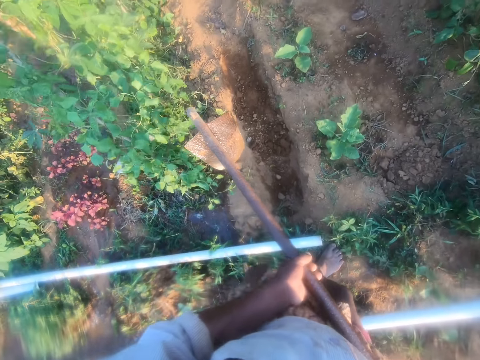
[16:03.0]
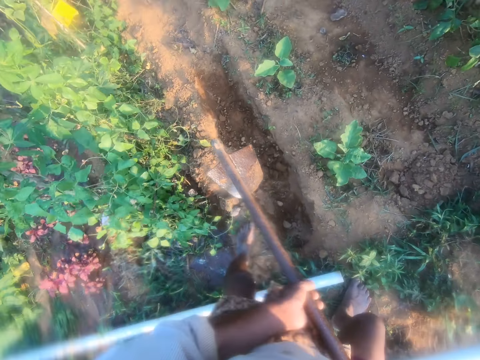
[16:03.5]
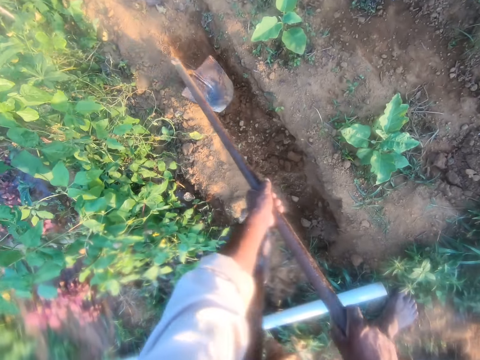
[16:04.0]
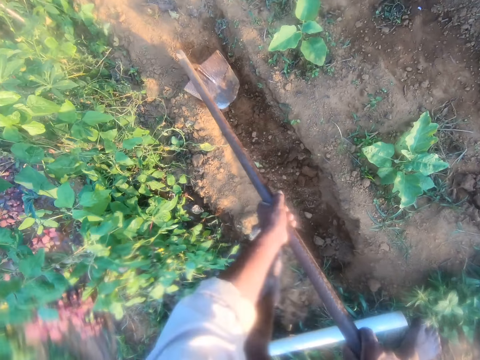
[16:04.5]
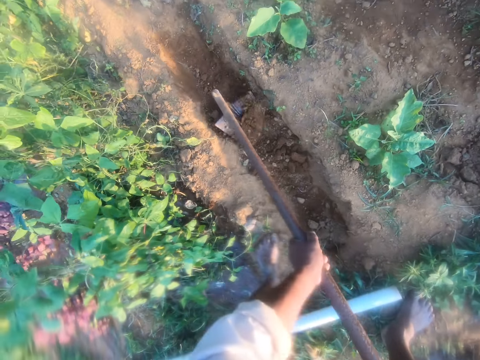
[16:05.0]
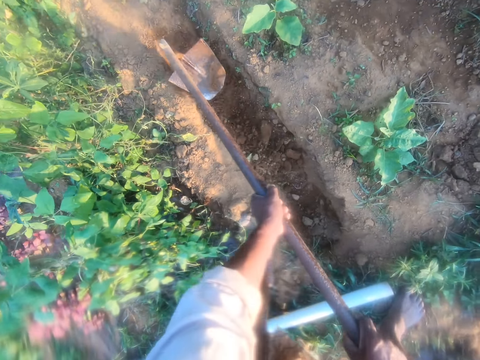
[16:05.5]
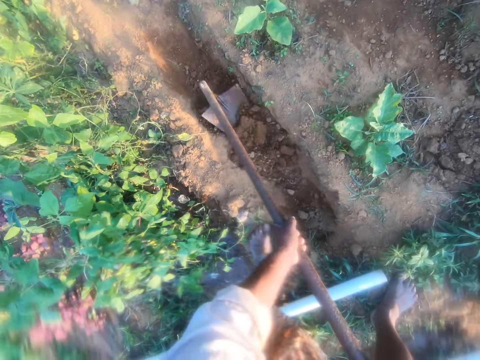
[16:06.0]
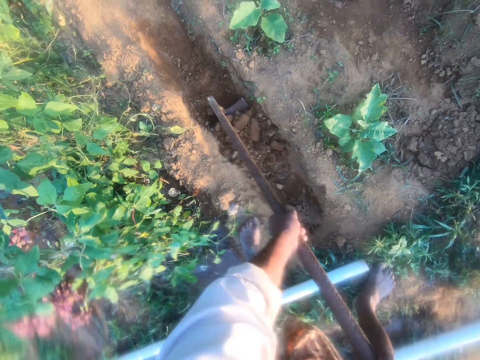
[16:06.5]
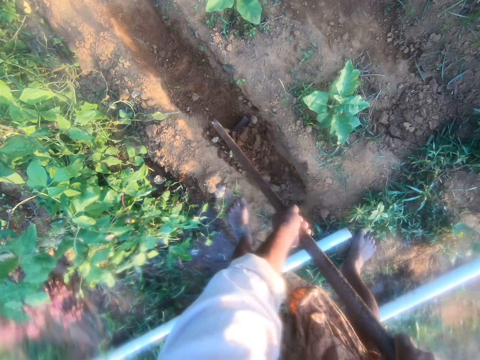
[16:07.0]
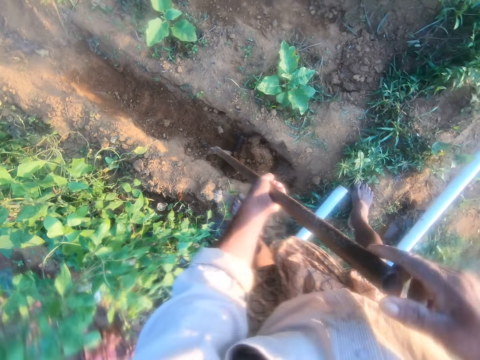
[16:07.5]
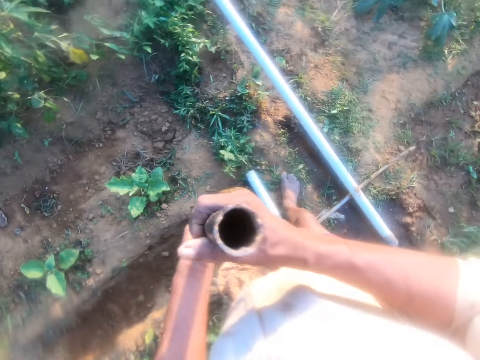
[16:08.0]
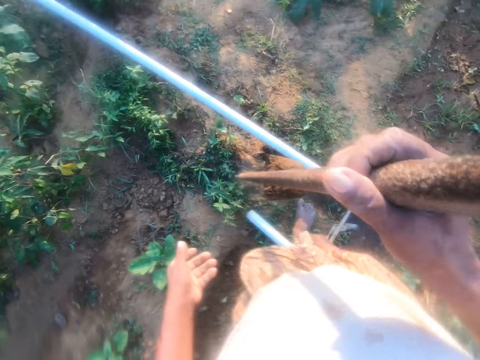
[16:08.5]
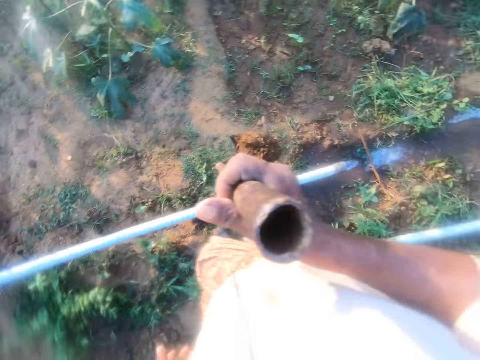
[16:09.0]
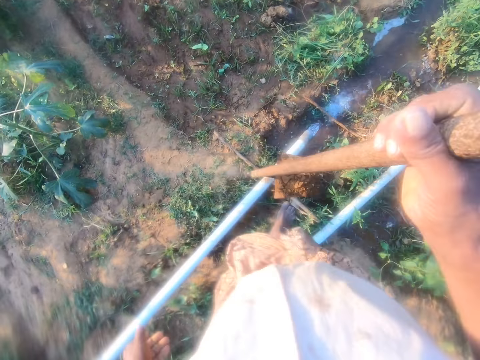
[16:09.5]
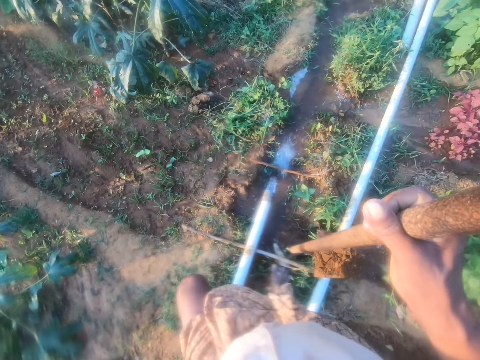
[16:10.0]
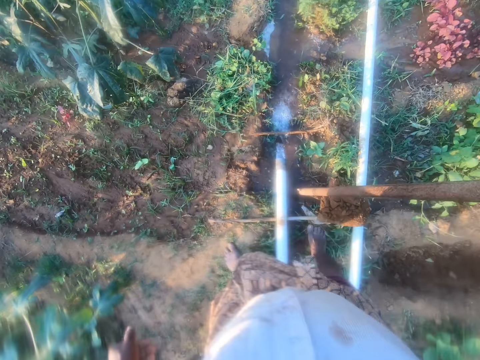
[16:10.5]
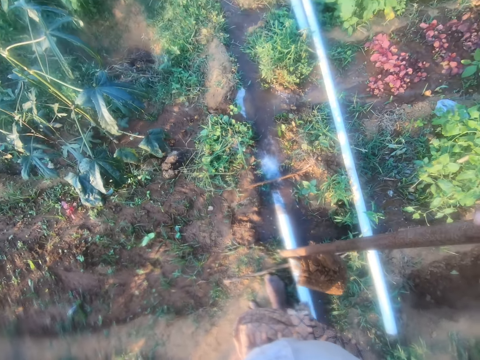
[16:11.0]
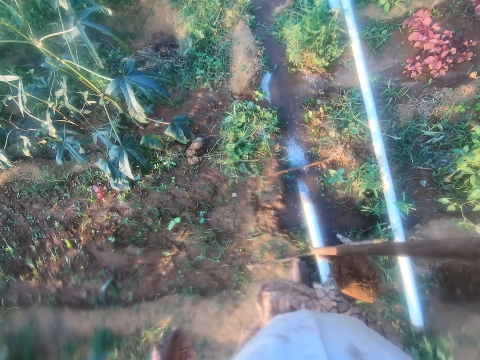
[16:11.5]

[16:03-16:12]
The camera wearer stops. He digs a trench. He scoops soil from the trench. He adjusts his hand. He lifts a hoe. He walks around. He holds the hoe.

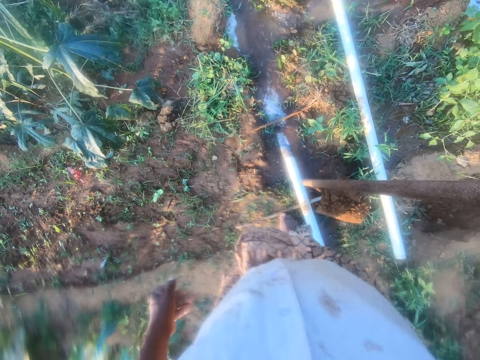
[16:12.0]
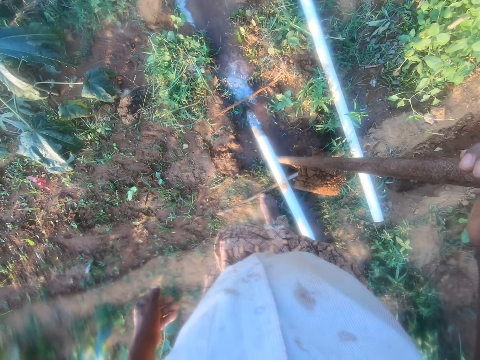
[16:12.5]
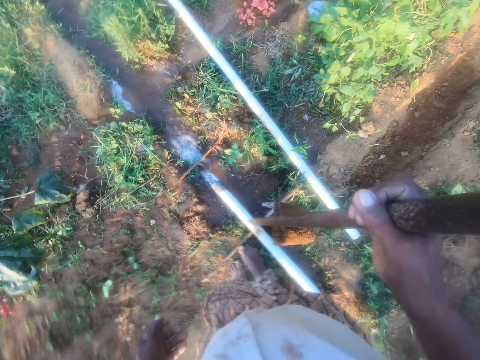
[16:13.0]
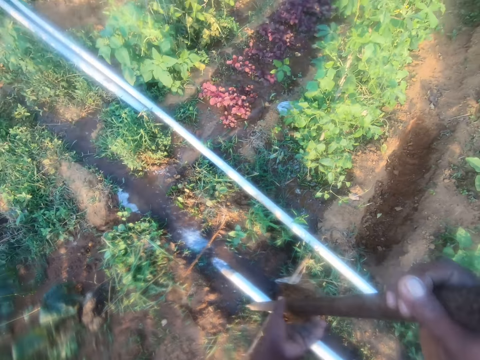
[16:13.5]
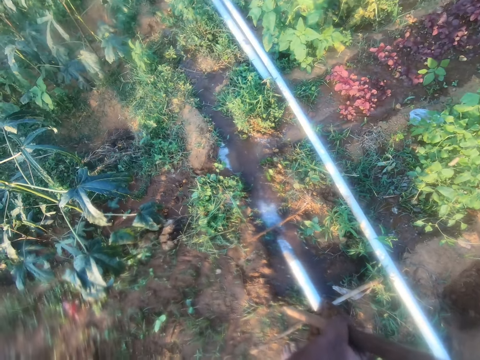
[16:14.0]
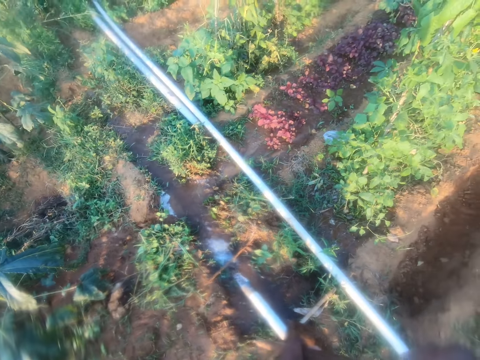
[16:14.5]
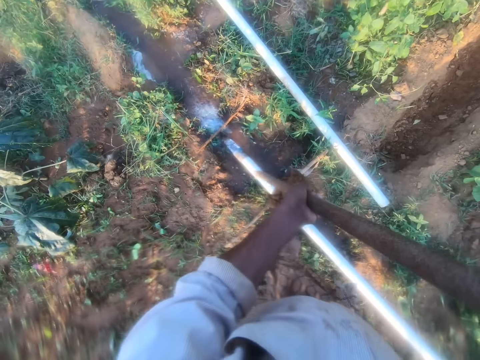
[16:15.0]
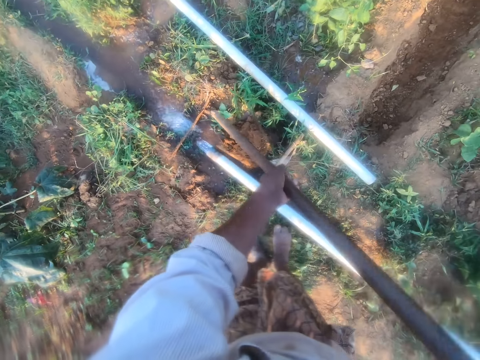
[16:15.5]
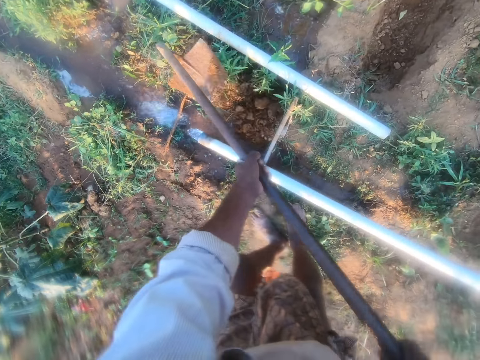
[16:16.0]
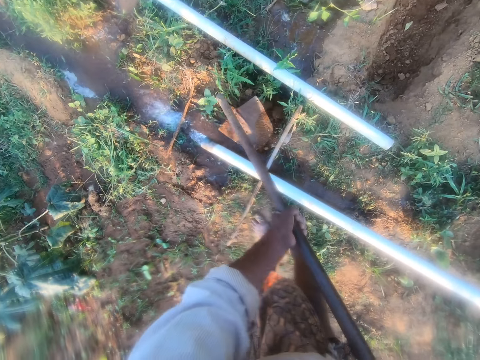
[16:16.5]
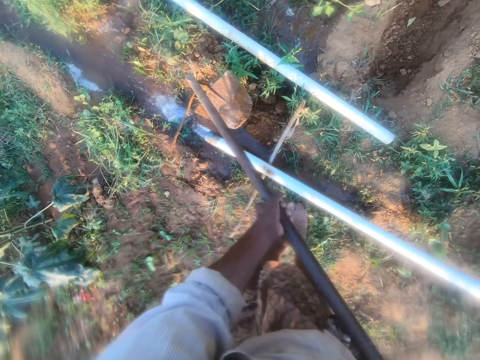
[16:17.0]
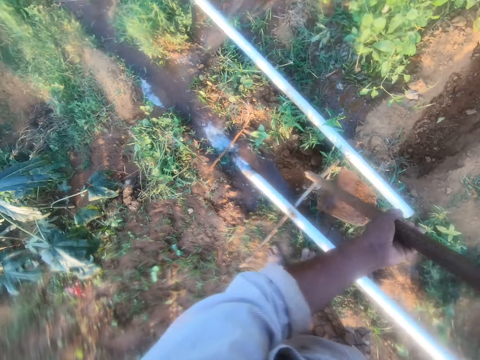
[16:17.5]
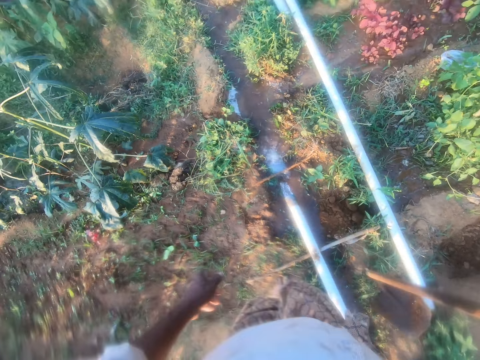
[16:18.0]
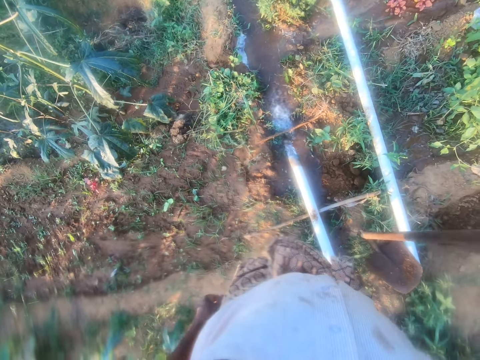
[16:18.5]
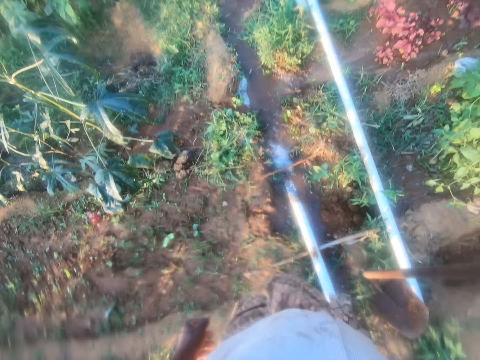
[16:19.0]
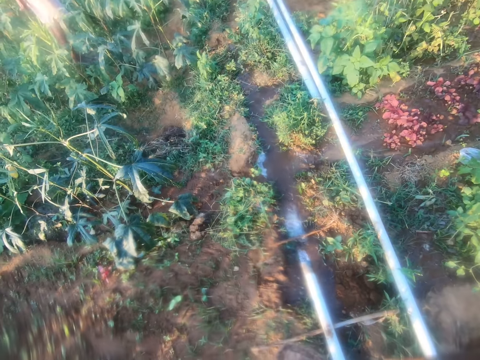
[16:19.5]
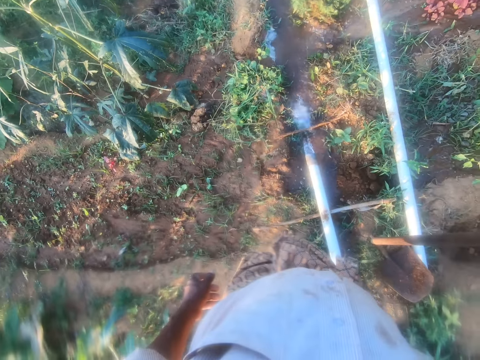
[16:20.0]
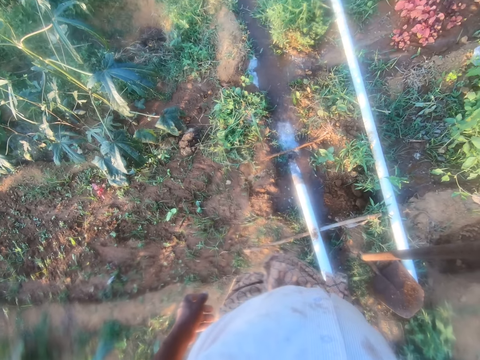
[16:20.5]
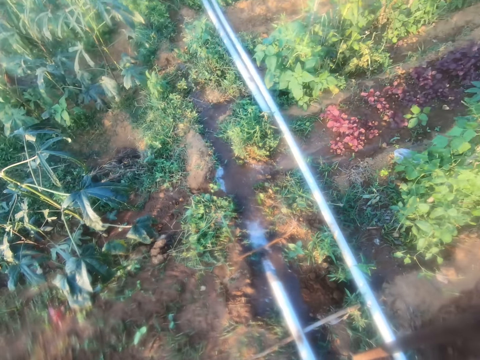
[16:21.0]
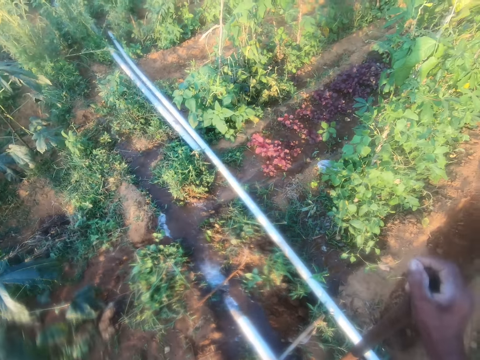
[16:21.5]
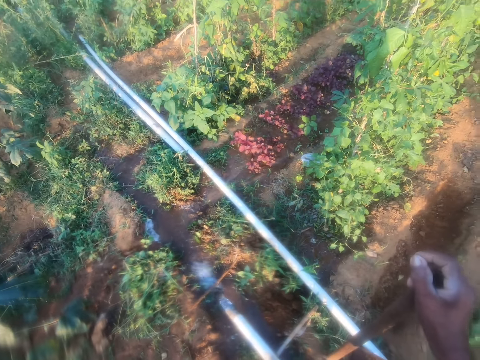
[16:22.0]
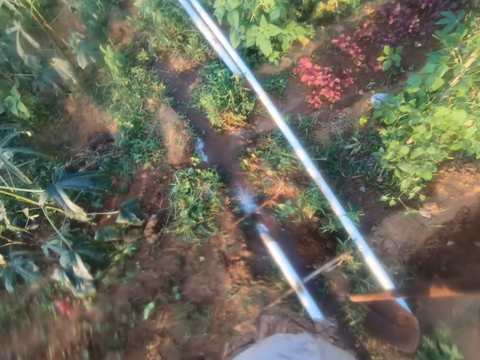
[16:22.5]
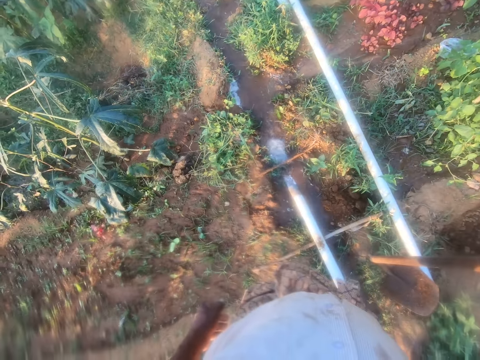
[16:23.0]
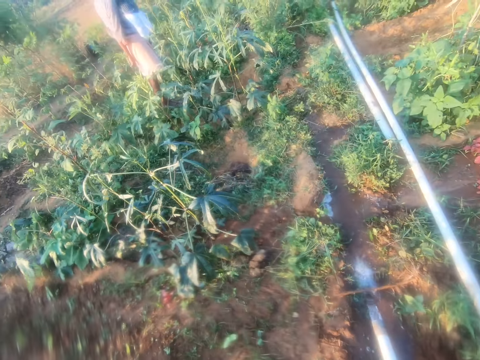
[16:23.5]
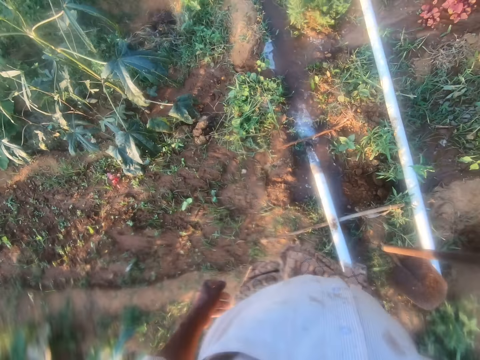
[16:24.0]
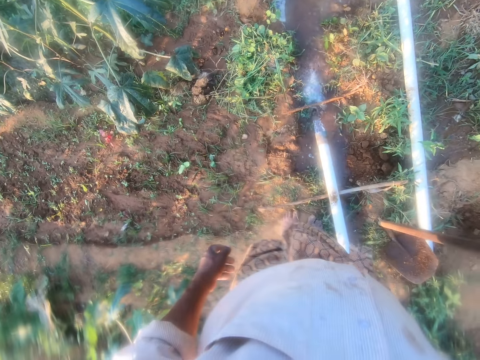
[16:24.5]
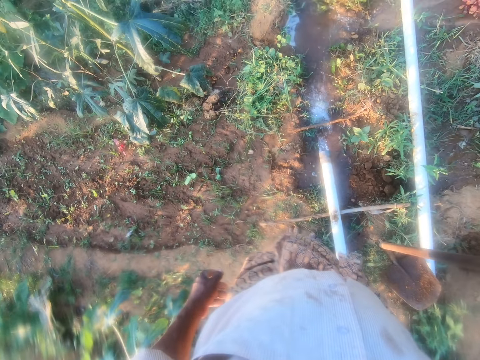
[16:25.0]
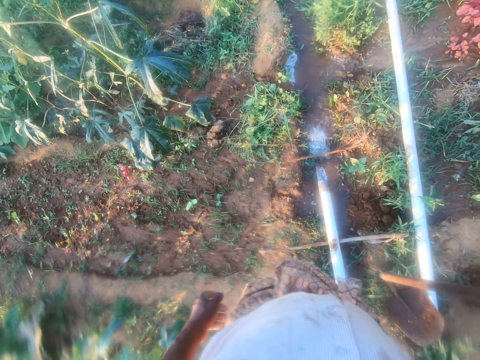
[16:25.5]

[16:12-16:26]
The camera wearer stops. They look at water on a trench. They hold a handle of a hoe. They pour soil down on the garden compound. They adjust the soil with the hoe. They put down the tip of the hoe. They look at the water on the trench. They hold the hoe. They look around. They look at the water on the trench.

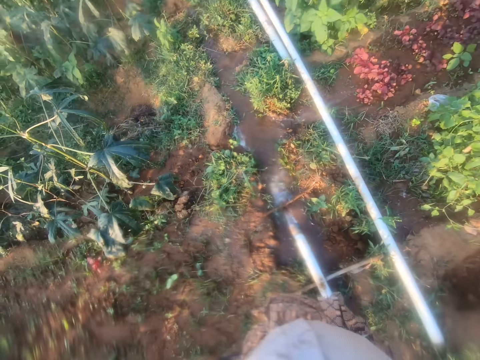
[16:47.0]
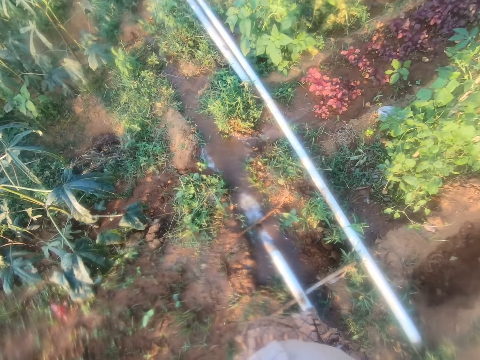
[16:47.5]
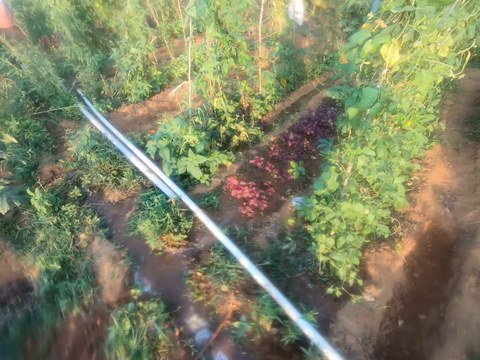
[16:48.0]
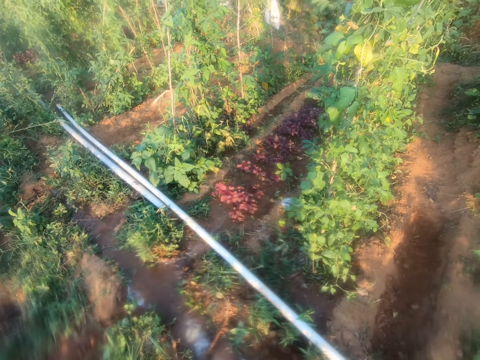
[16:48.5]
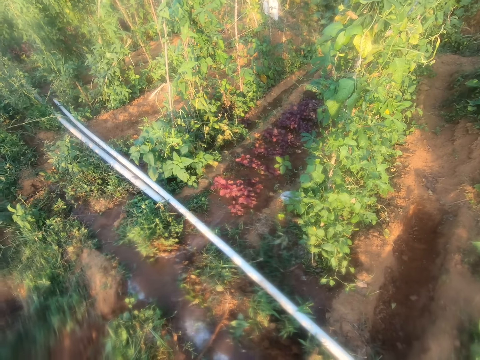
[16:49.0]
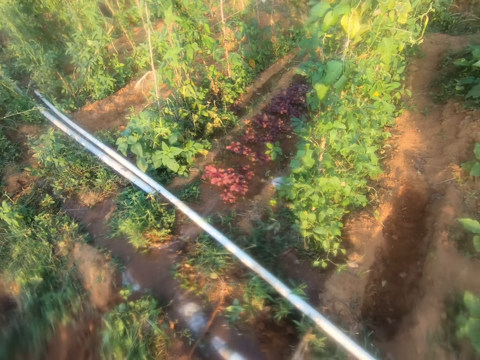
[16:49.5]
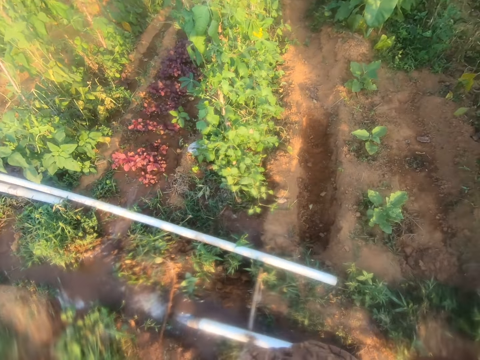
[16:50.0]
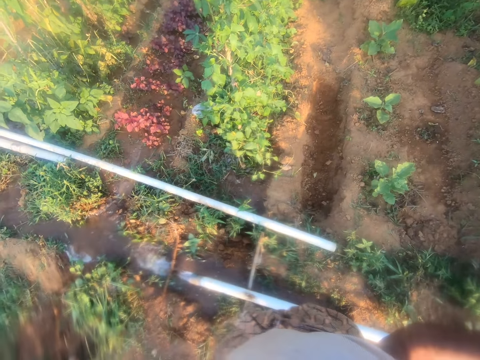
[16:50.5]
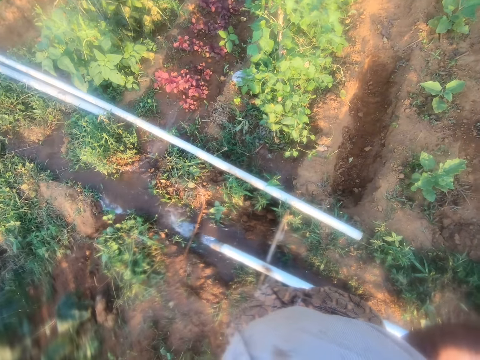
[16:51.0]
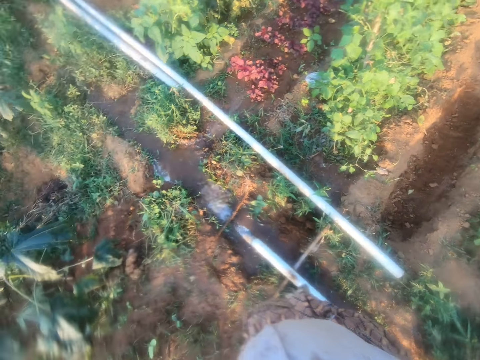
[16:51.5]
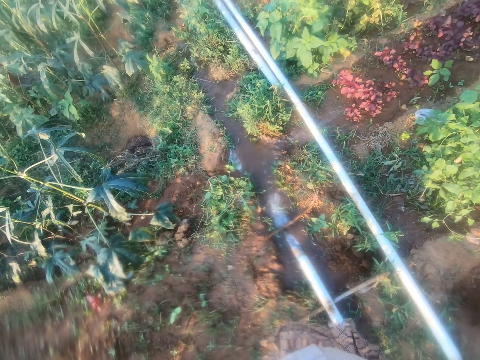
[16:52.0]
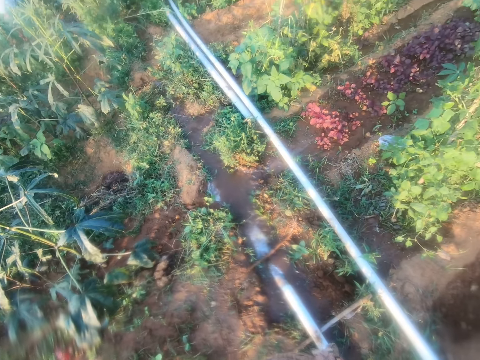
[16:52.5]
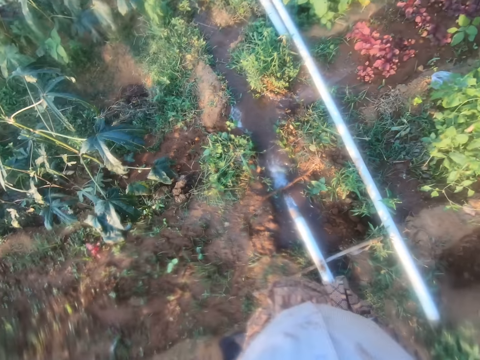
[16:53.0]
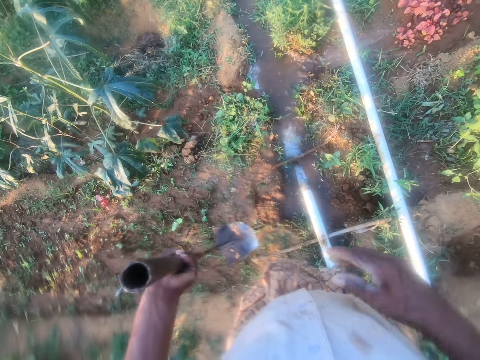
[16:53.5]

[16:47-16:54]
The camera wearer looks down at water on a trench. They look around. They look down at the water on the trench.
